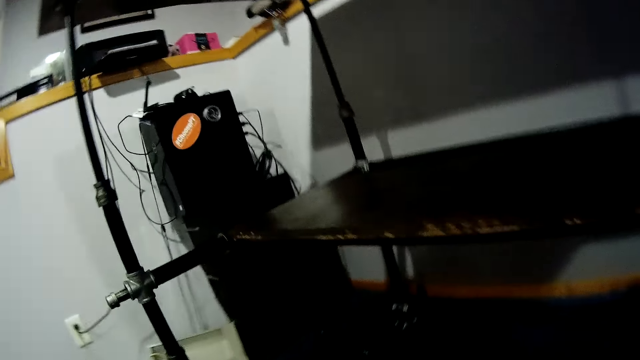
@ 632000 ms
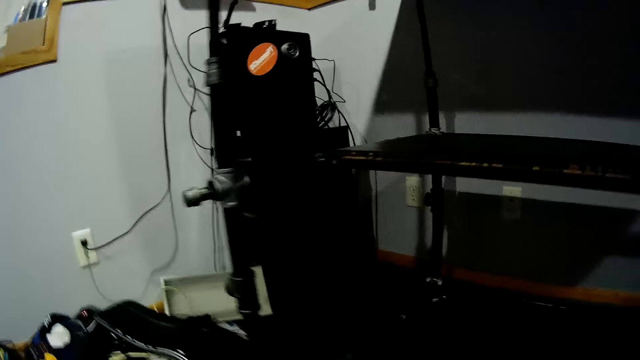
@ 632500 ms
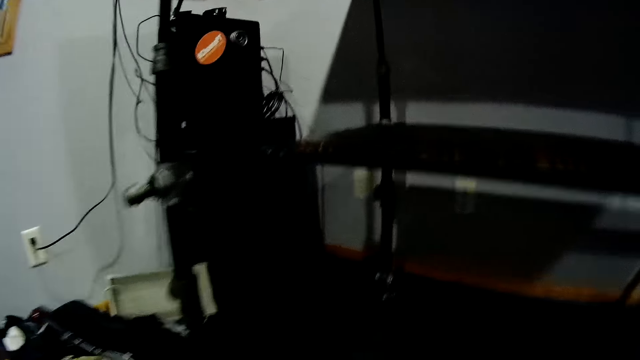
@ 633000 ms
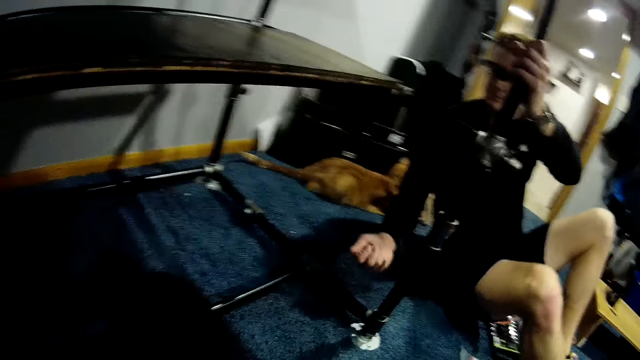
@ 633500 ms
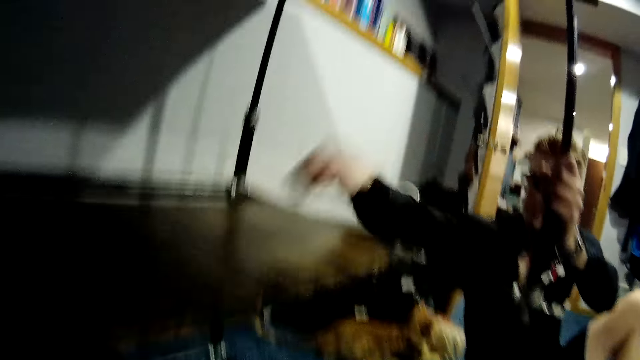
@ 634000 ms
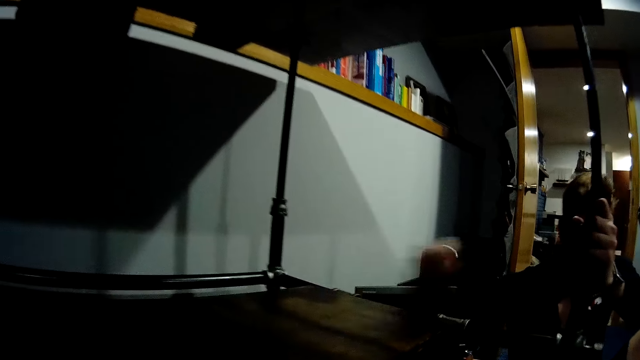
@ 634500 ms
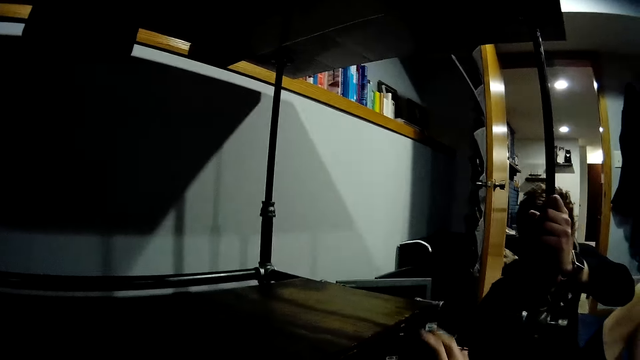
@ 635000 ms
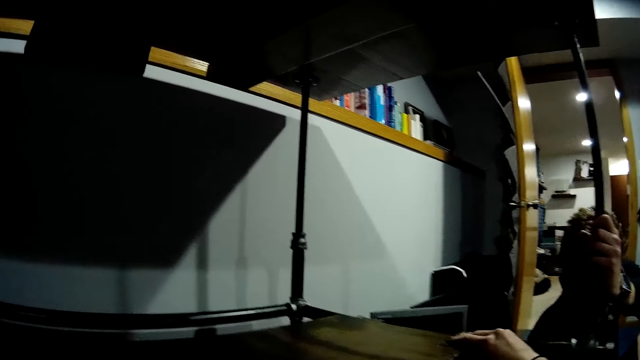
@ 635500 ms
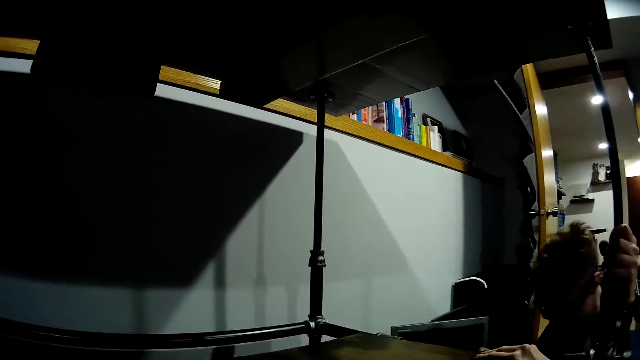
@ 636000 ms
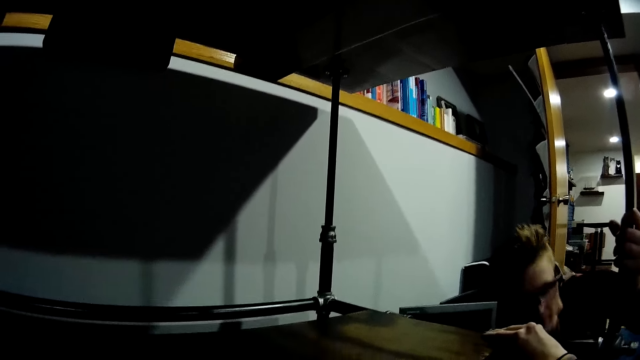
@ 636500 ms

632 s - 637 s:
A man holds the worktable stand with his left hand and drops a screw on the wooden slab. The man picks something from the shelf.

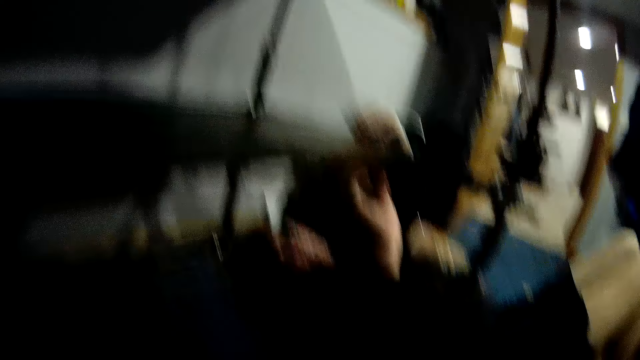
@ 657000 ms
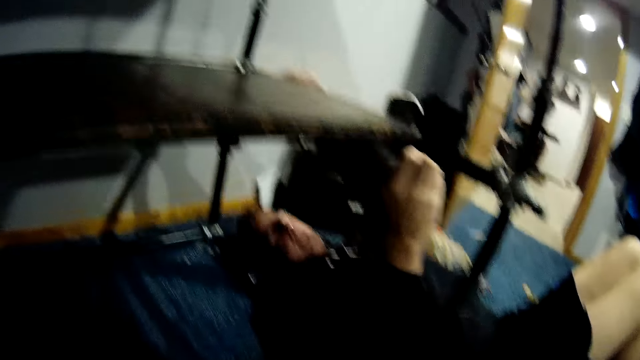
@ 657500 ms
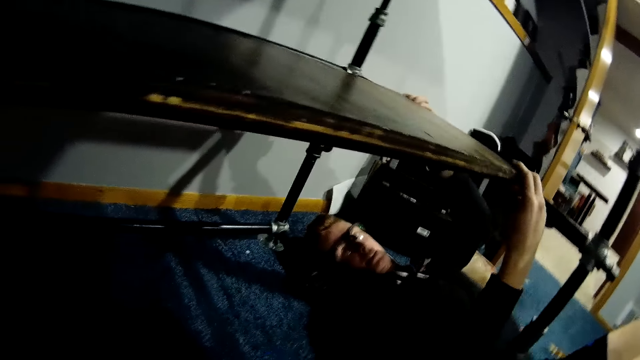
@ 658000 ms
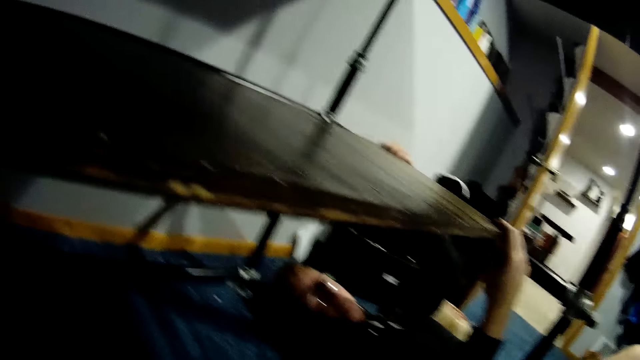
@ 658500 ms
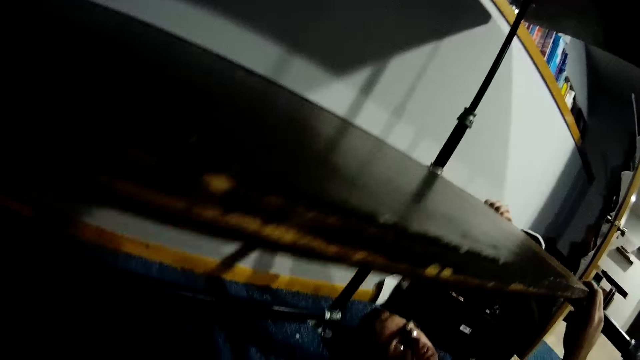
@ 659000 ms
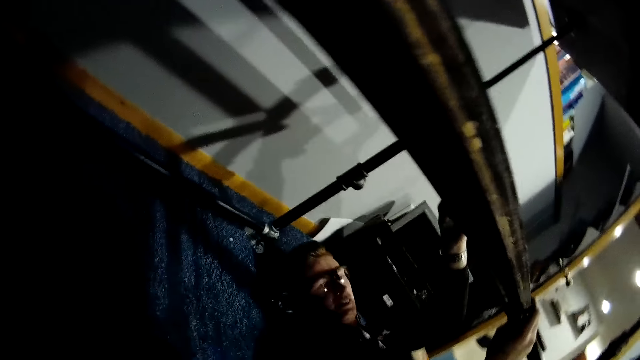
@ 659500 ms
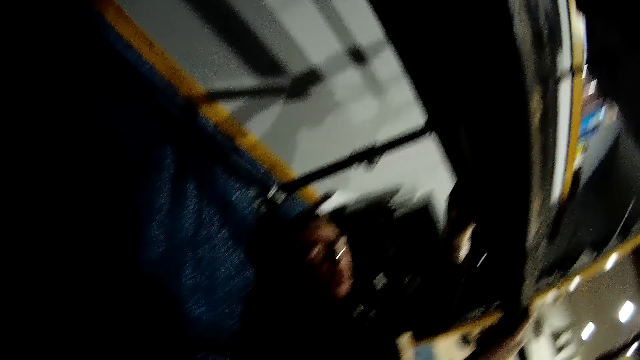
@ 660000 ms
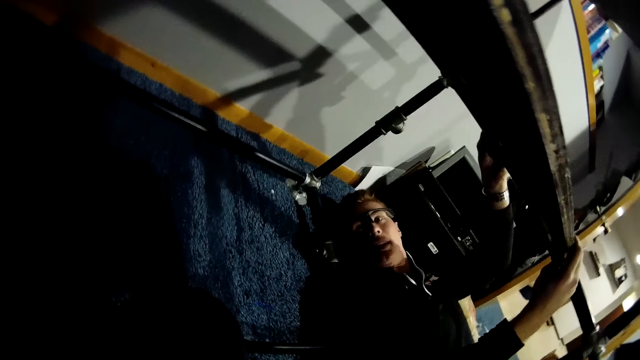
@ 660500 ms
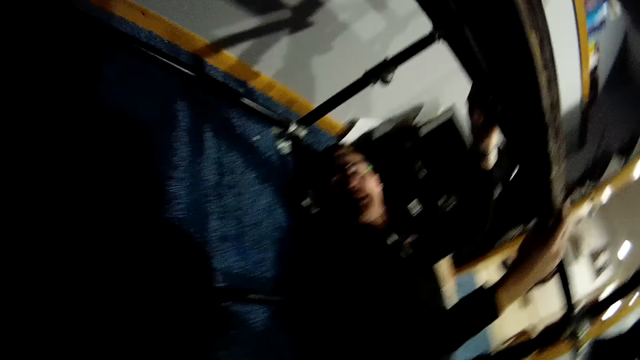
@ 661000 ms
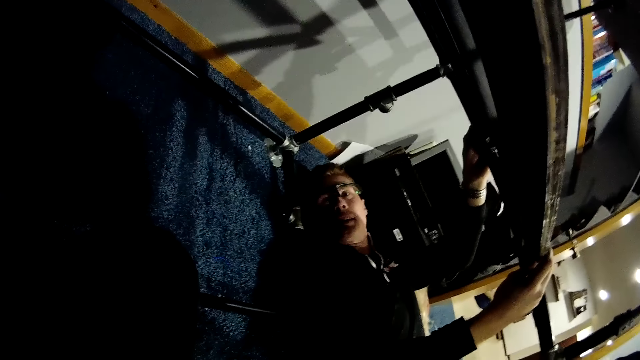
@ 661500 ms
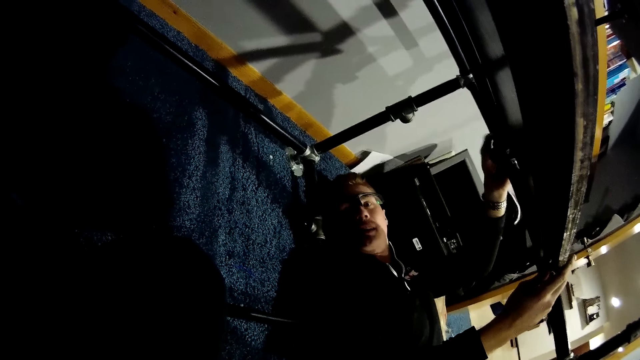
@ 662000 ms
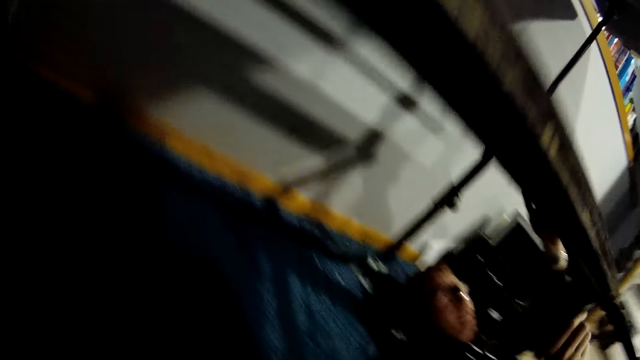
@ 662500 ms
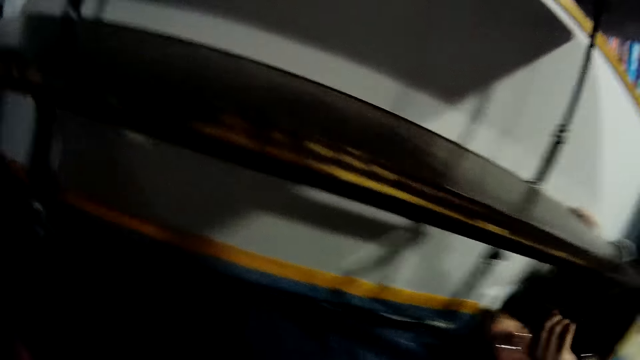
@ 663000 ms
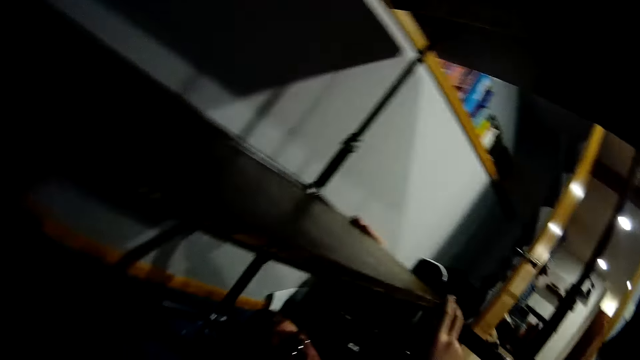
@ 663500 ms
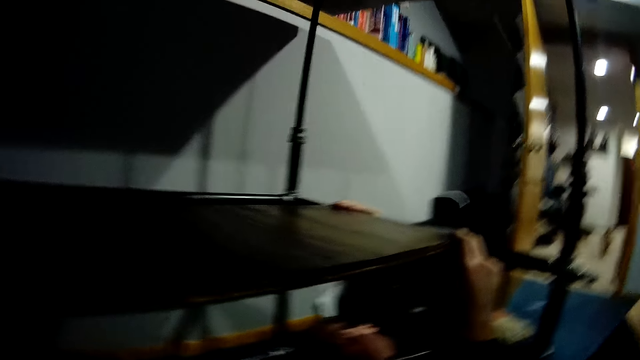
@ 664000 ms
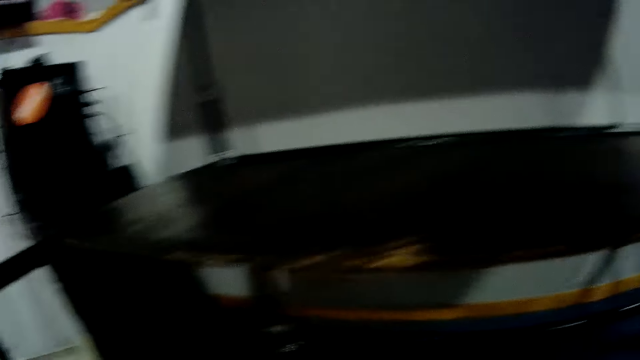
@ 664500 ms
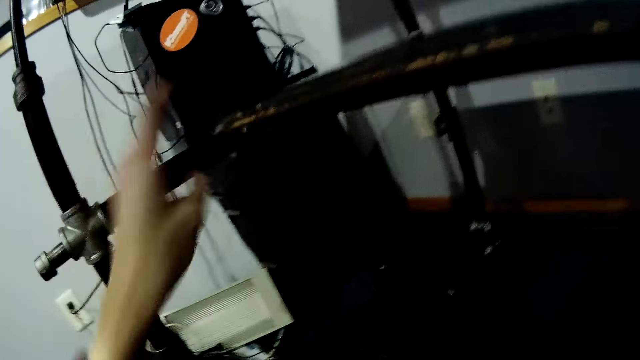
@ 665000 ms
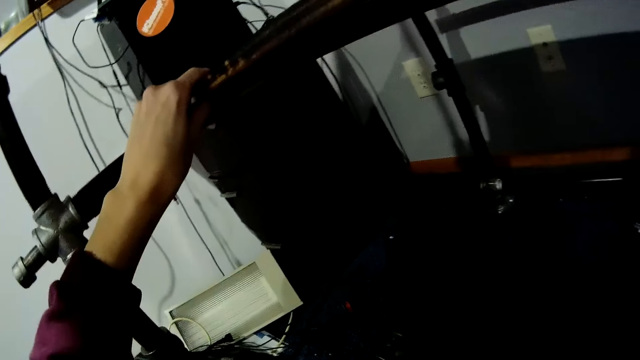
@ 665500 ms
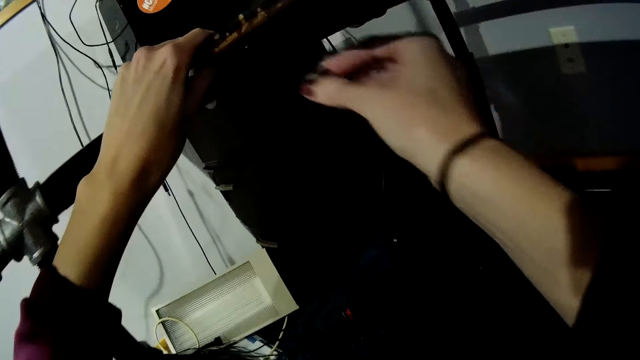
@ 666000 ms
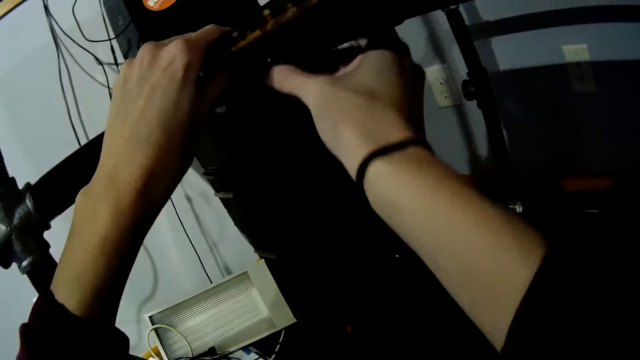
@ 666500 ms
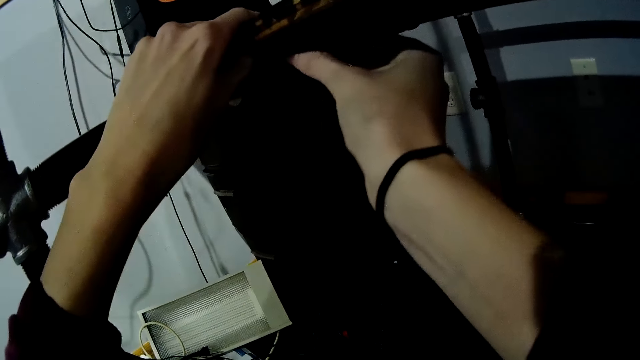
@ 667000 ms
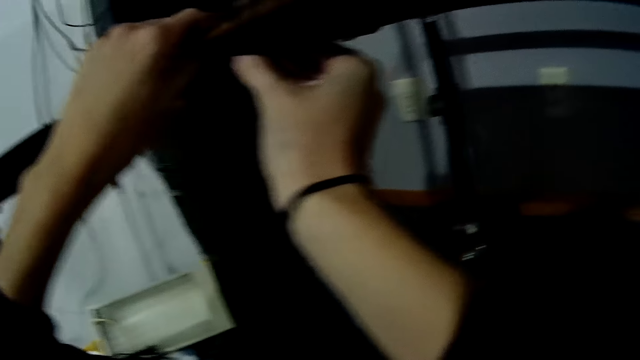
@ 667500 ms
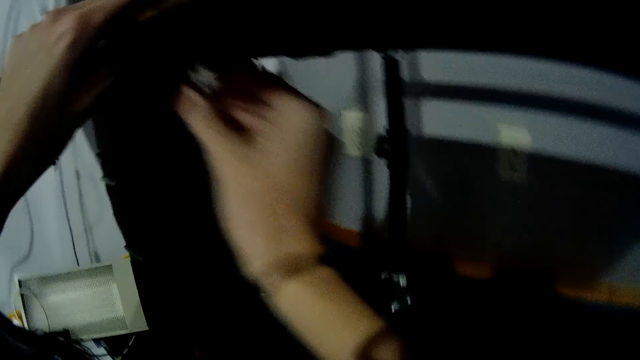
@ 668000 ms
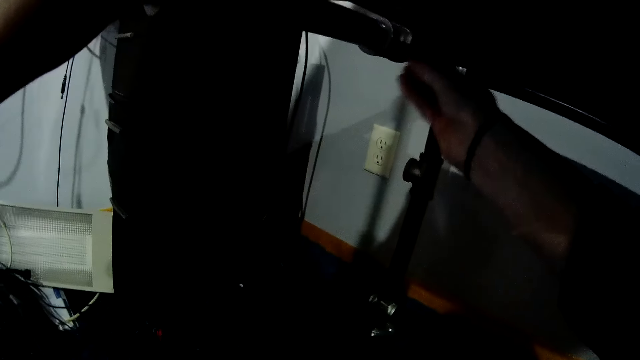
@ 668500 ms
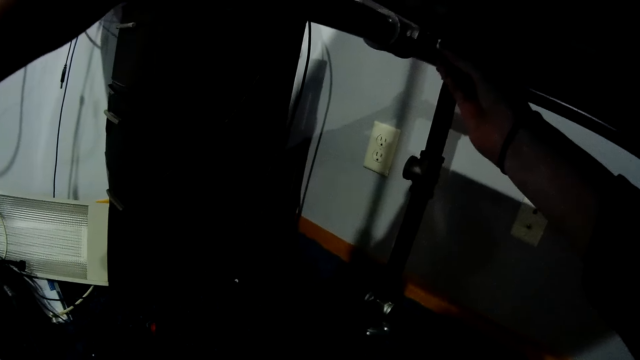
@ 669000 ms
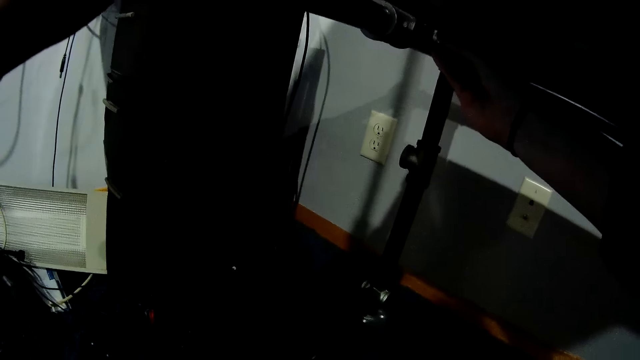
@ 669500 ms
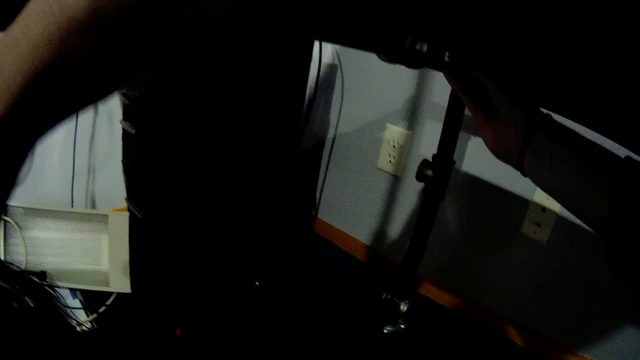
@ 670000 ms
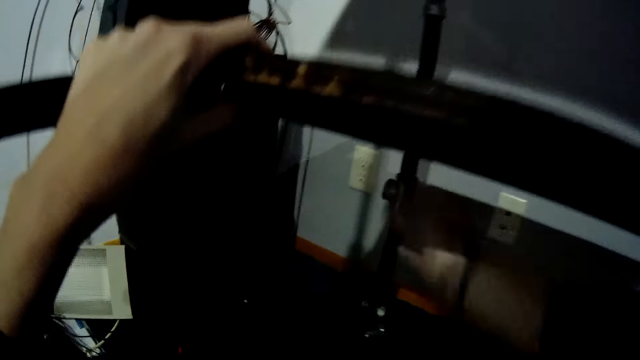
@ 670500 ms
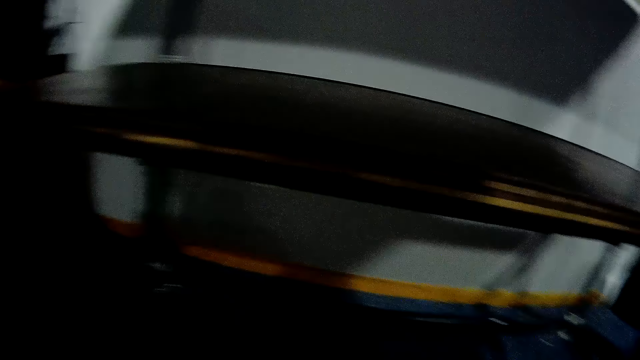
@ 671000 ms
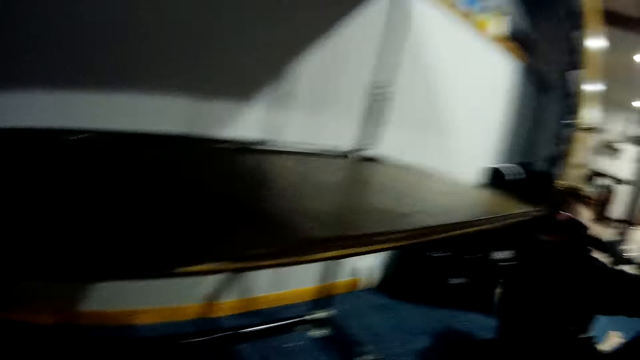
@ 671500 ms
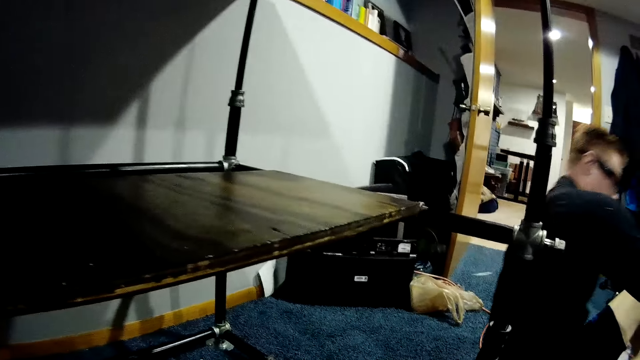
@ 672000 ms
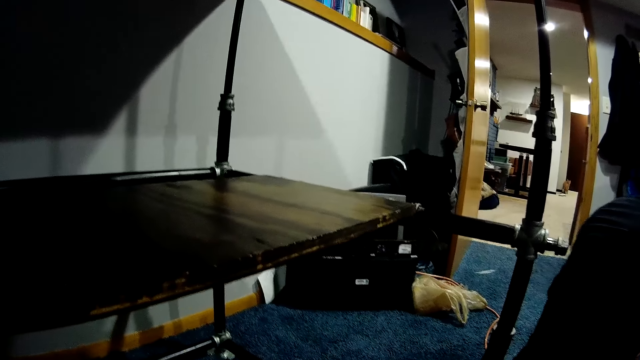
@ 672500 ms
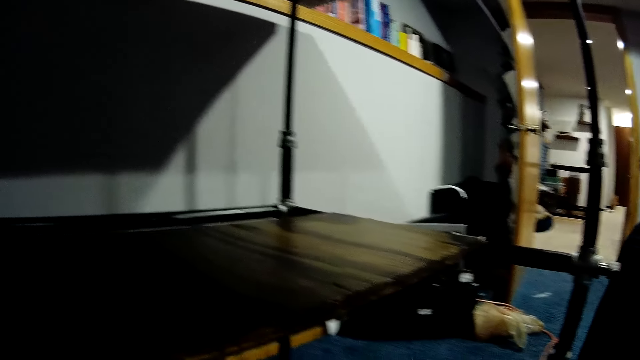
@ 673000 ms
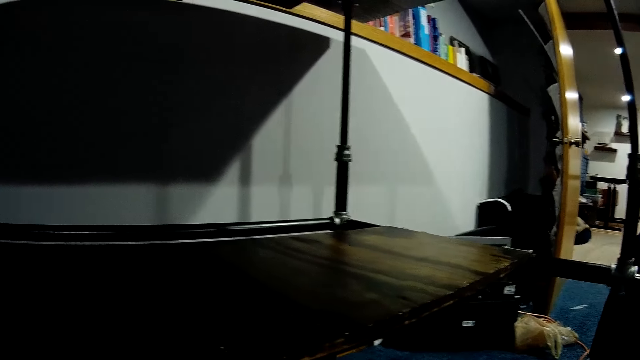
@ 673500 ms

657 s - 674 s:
A man adjusts the edge of the wooden slab with both hands and talks to the camera wearer. The camera wearer holds the other edge of the wooden slab with her left hand. She fixes a latch under the wooden slab with her right hand. The man wakes up from the carpet.
